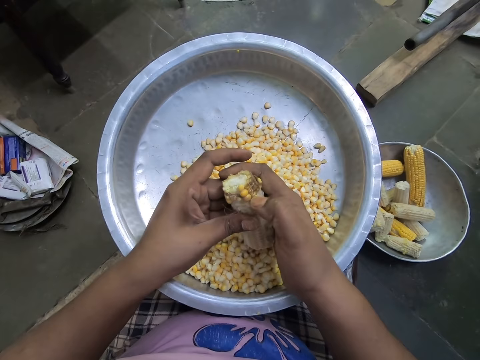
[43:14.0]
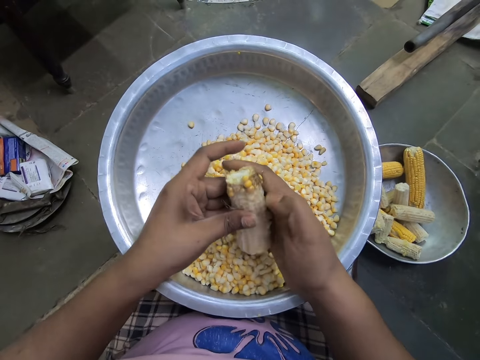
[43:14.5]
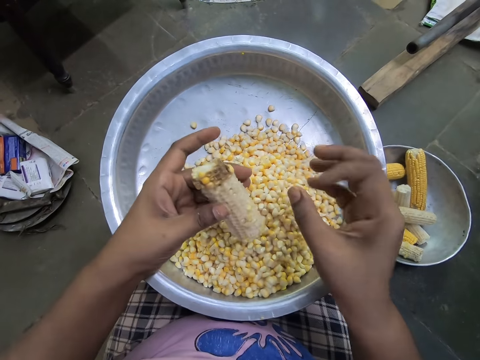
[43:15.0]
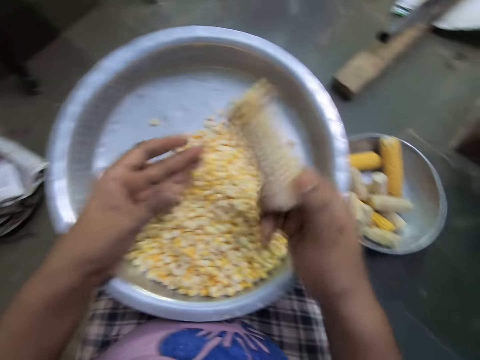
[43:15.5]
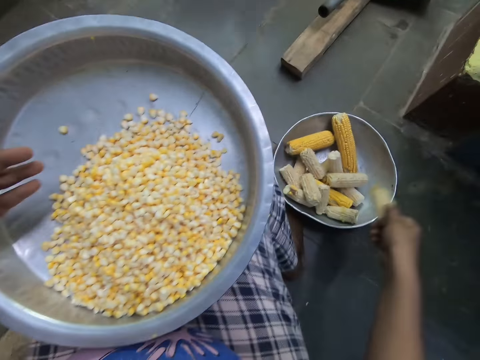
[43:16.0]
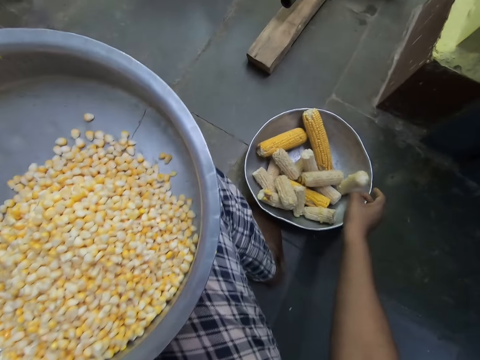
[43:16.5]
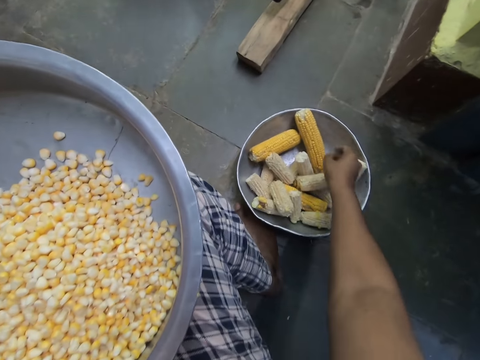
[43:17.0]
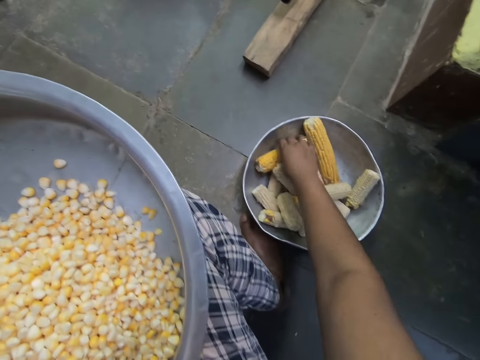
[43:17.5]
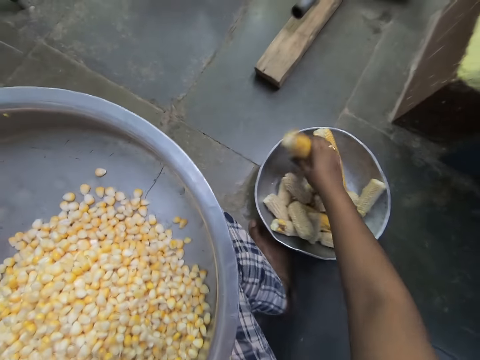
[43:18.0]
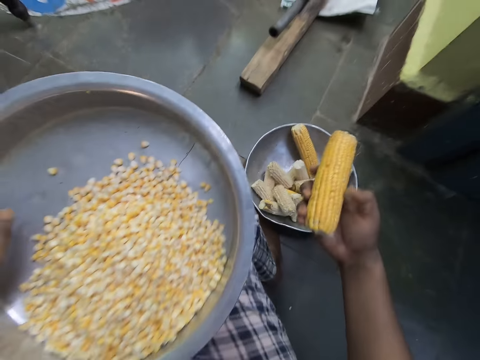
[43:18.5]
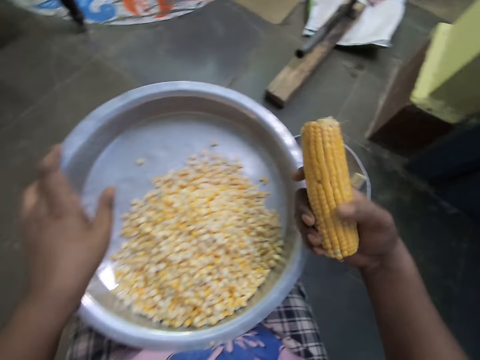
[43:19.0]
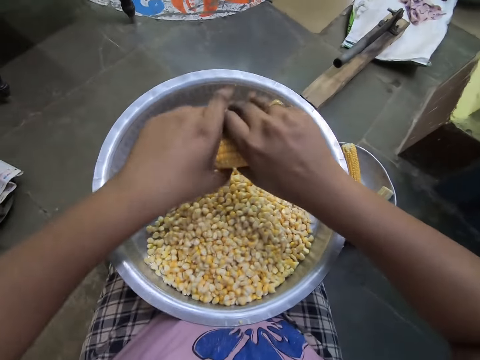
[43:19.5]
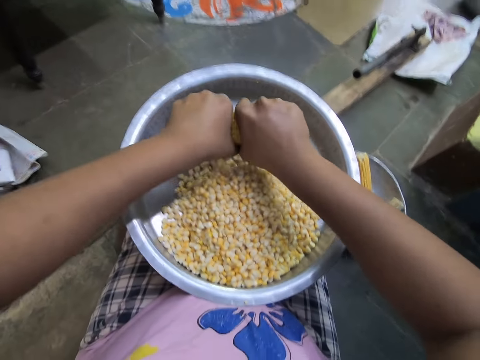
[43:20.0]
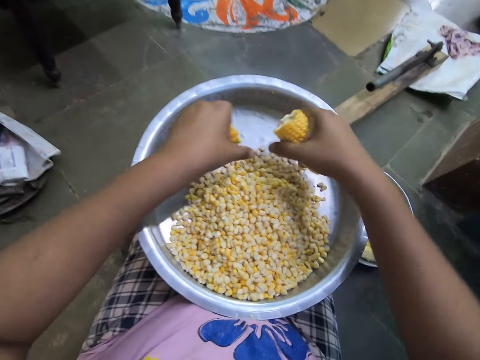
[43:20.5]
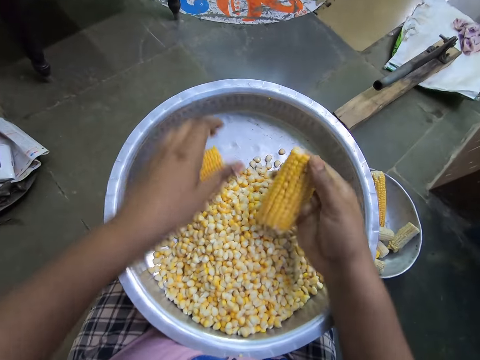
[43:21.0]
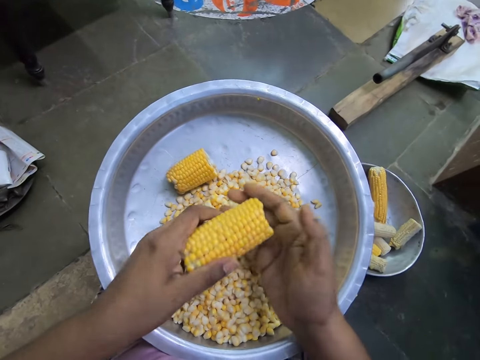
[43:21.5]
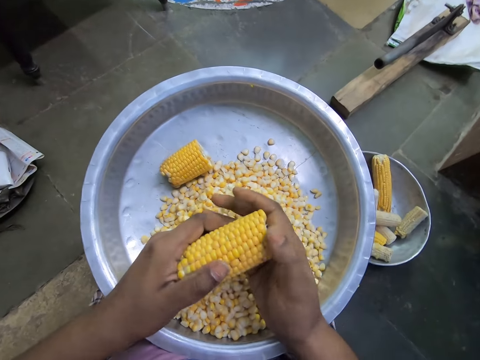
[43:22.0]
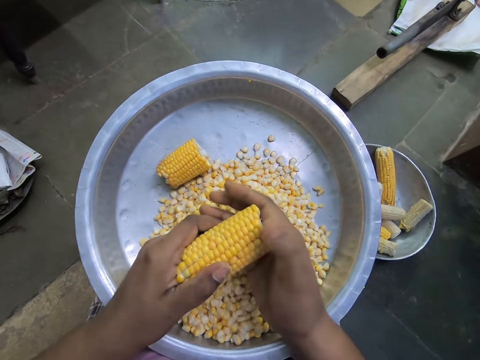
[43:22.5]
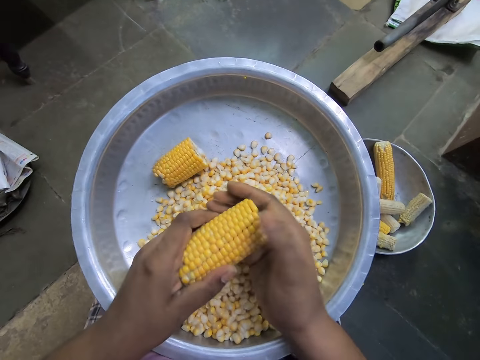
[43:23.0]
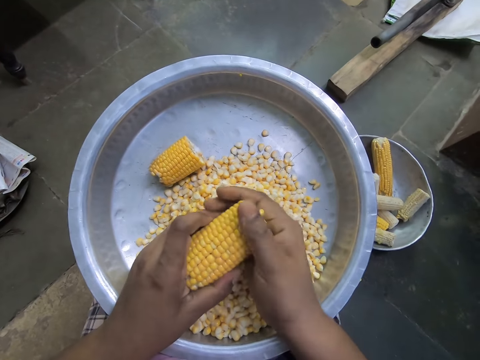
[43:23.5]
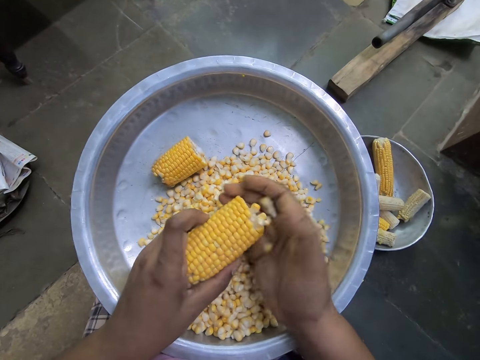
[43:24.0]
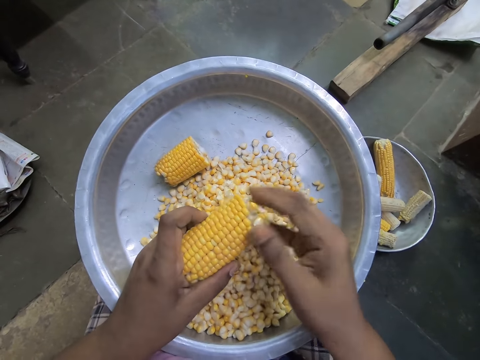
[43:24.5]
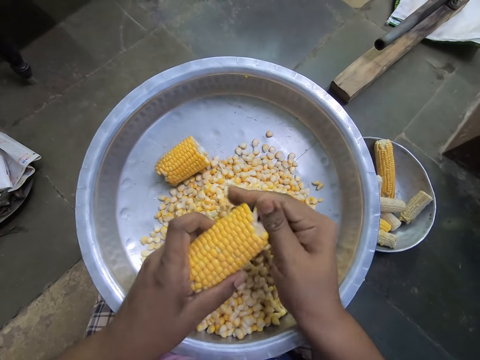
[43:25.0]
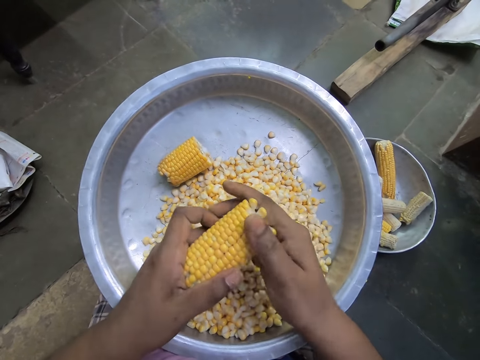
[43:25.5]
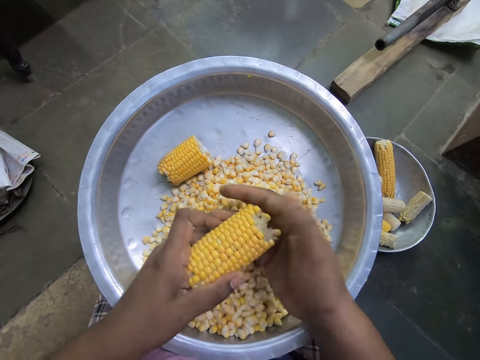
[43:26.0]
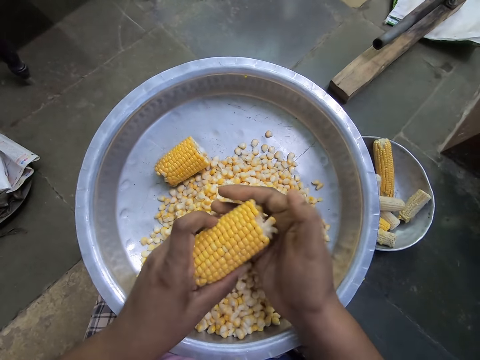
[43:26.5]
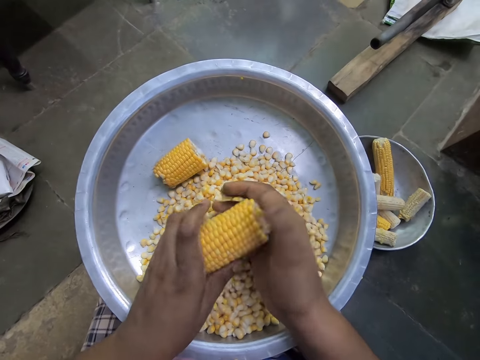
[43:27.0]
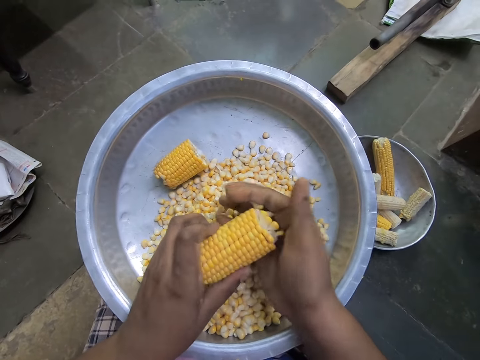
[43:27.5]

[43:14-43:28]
The camera wearer drops the corn cob in her right hand into a bowl. She picks a corn from the bowl on the floor with her right hand. She breaks the corn in her hands into two. She drops the corn in her left hand inside the plate. She holds the maize cob with both hands. She removes the corn from the cob with both hands into the plate.

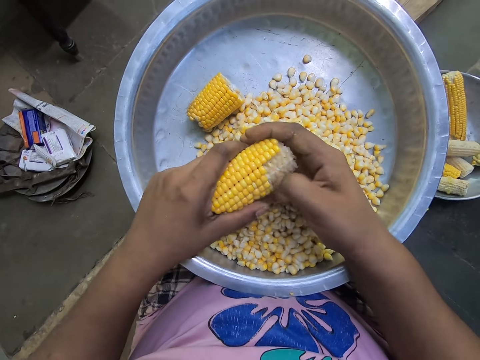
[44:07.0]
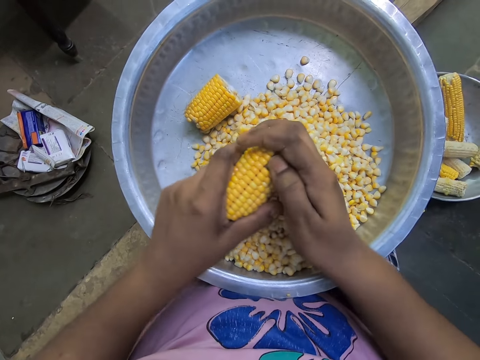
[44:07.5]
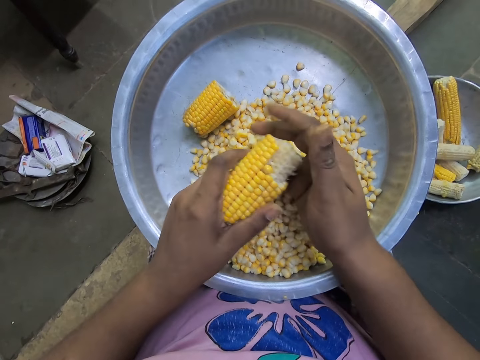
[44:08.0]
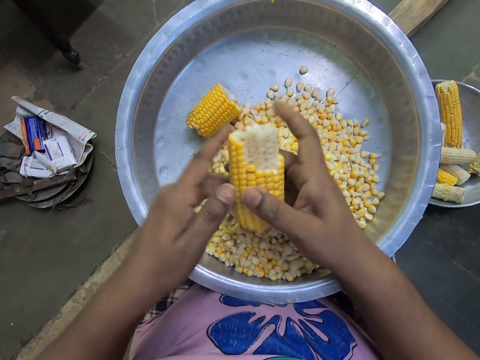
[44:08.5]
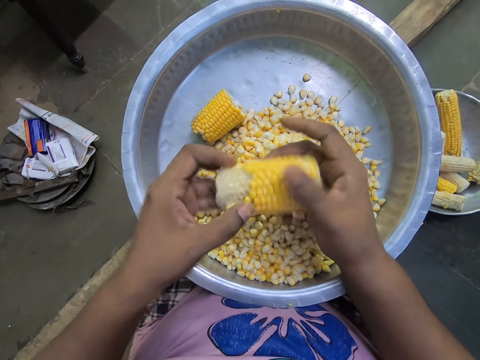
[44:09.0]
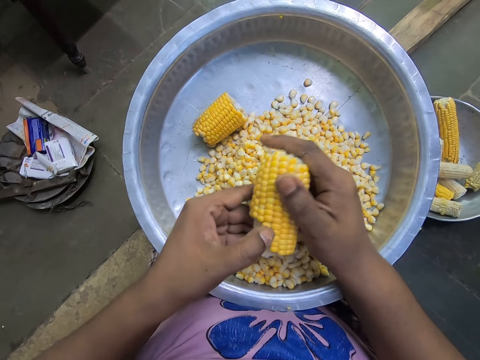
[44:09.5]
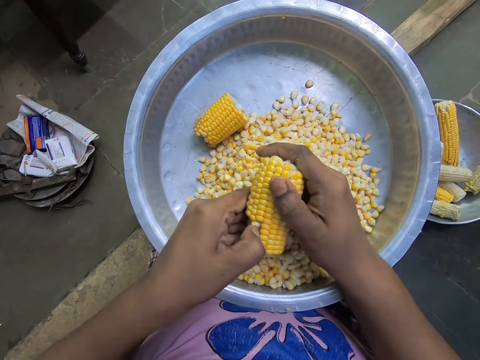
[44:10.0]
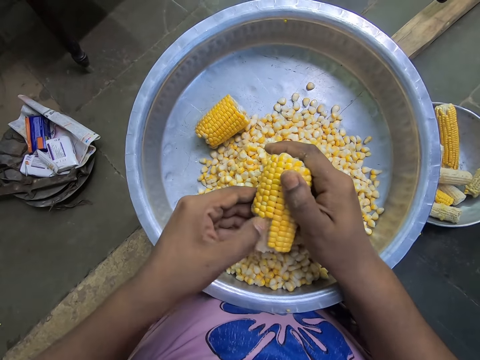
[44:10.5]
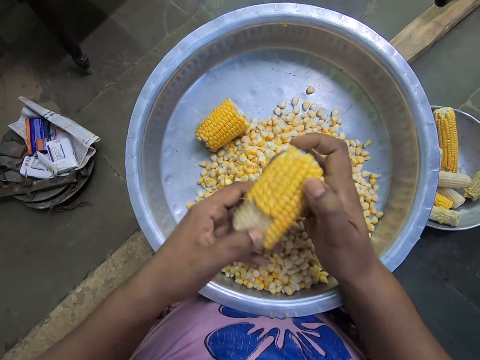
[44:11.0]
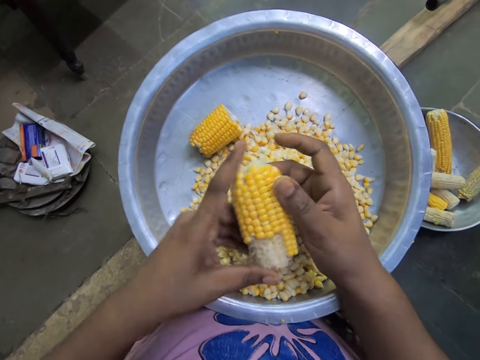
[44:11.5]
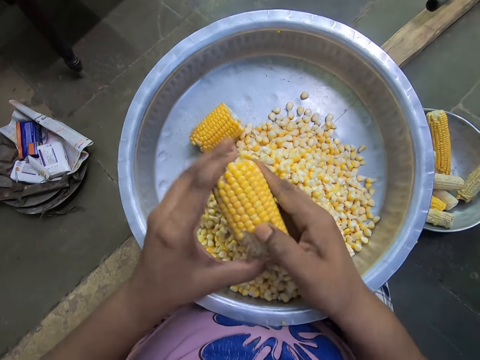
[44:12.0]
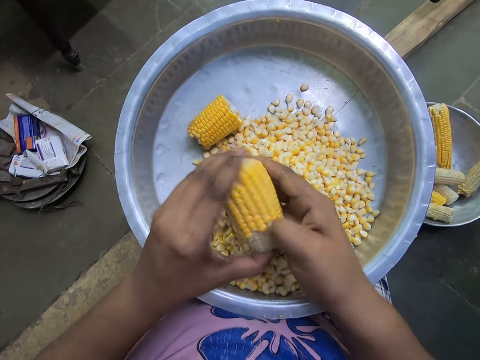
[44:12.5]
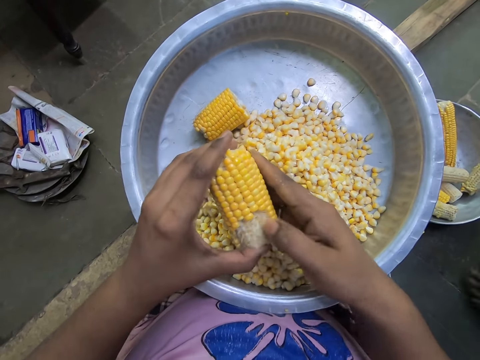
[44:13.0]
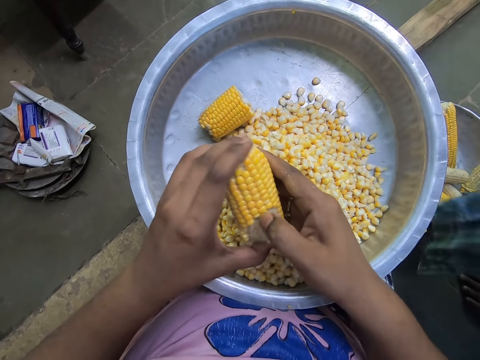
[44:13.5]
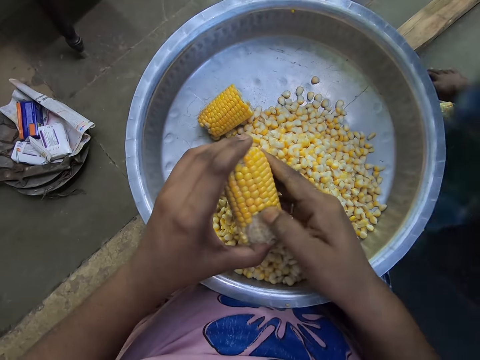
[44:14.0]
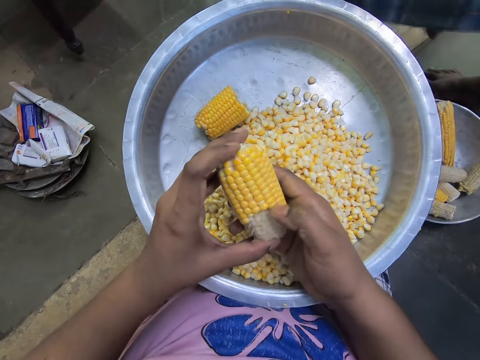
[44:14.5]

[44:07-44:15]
The camera wearer turns the corn in his hands. He removes the corn from the cob with both hands.

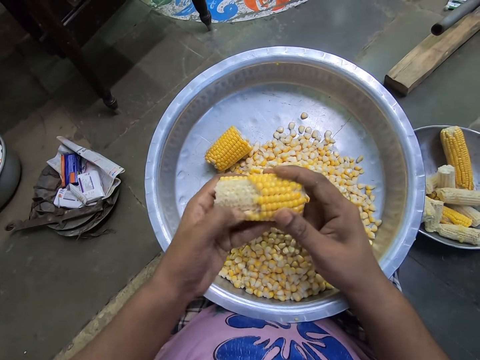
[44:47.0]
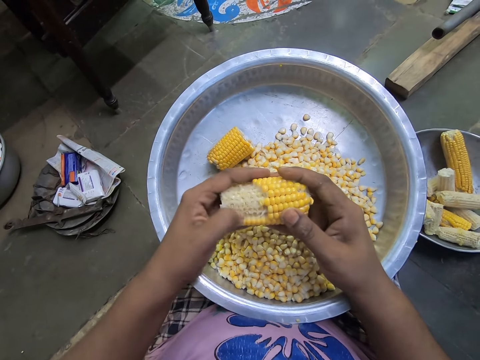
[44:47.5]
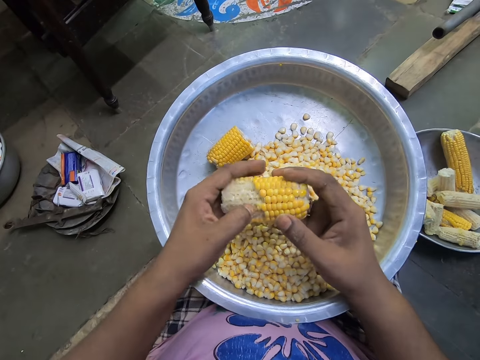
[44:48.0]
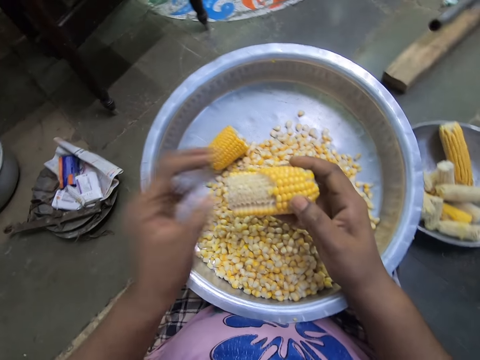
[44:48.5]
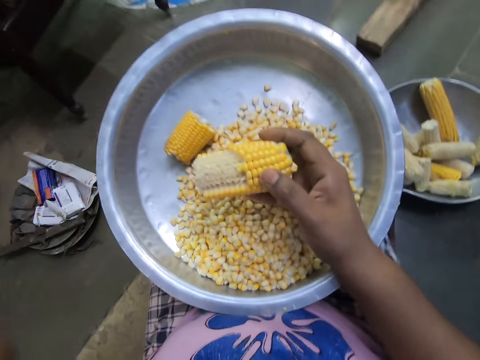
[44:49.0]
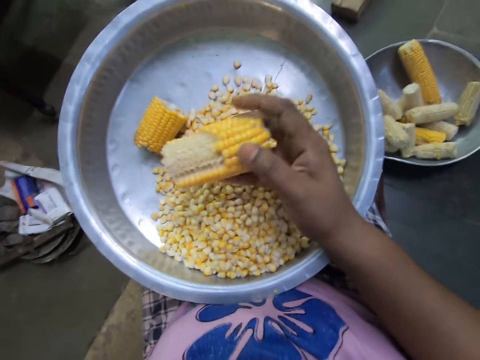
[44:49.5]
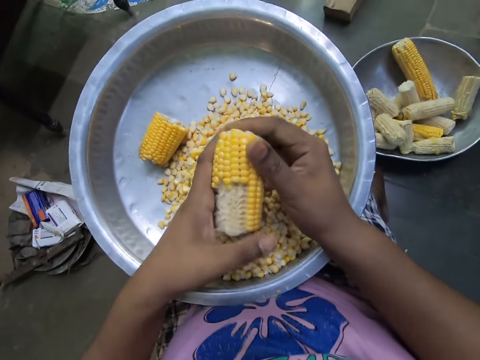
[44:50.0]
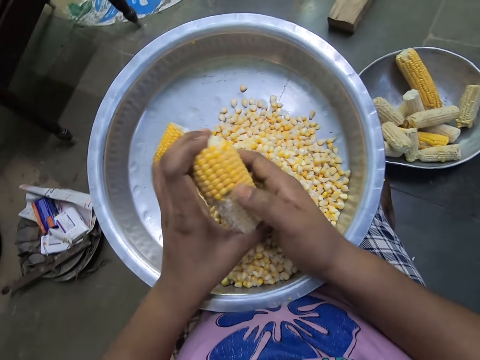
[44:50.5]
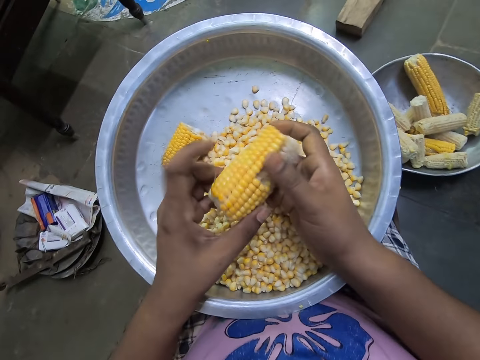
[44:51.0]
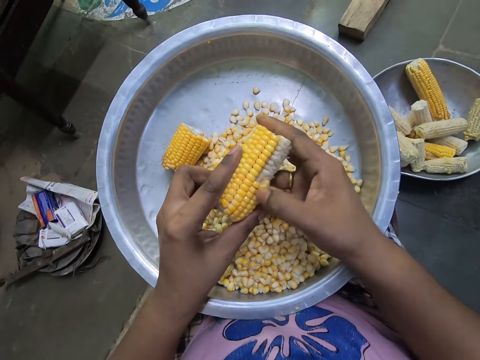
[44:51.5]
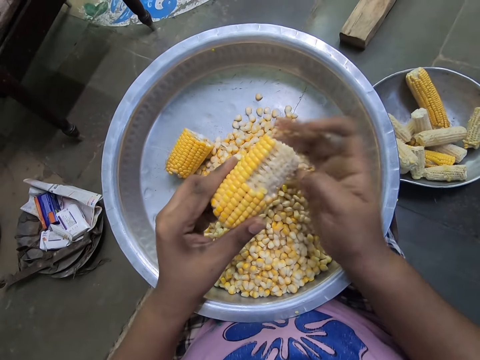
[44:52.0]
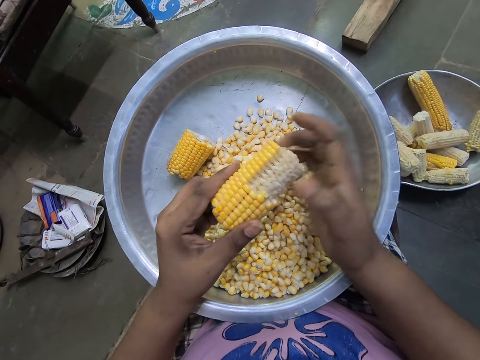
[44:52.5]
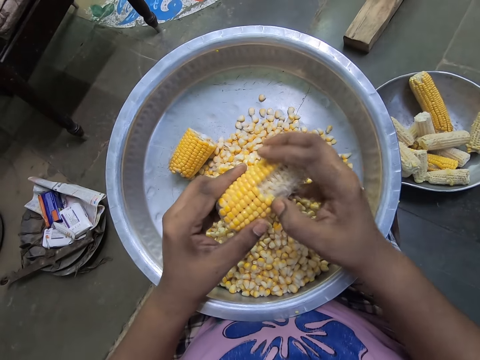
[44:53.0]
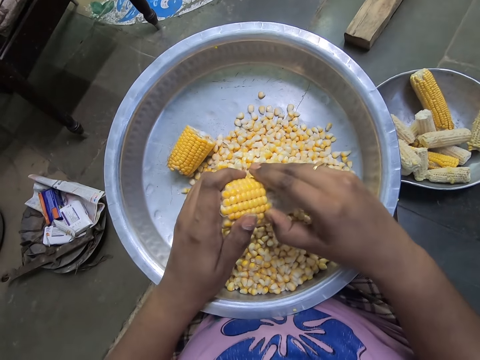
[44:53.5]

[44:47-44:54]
The camera wearer raises his left arm. He holds the maize cob with both hands.
